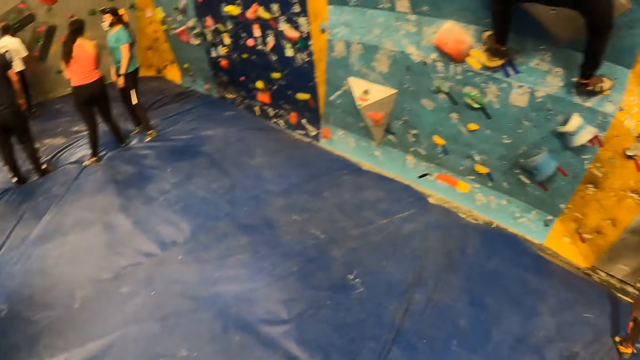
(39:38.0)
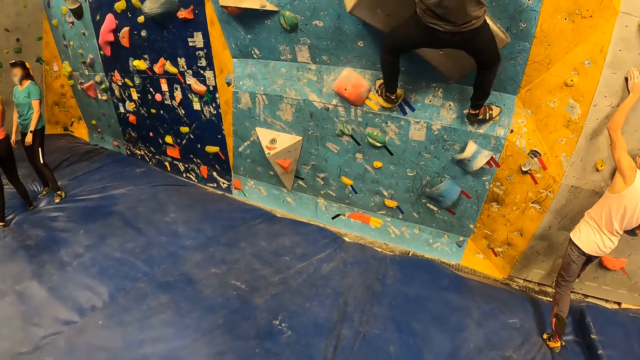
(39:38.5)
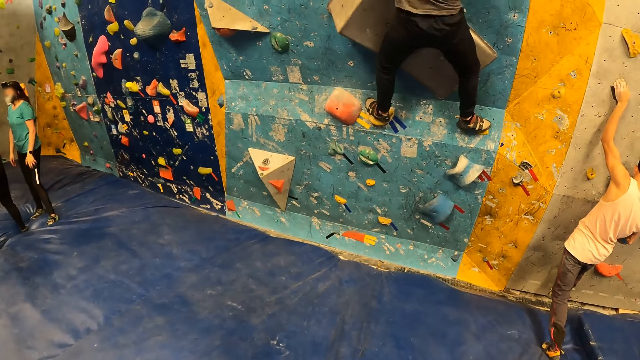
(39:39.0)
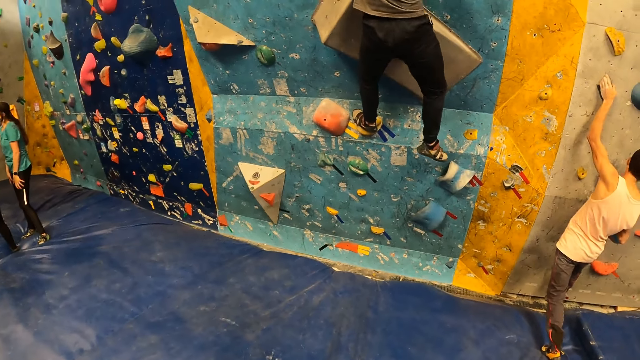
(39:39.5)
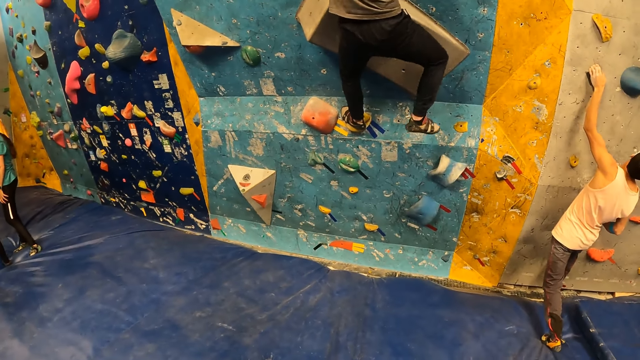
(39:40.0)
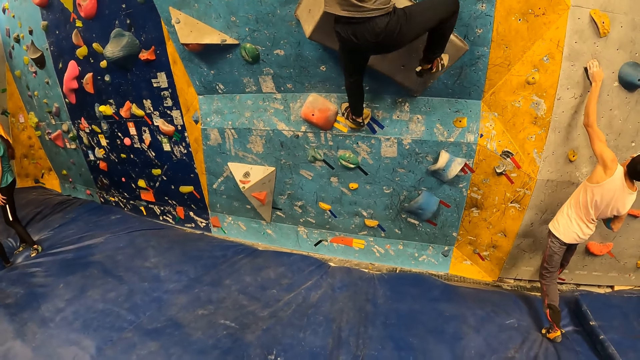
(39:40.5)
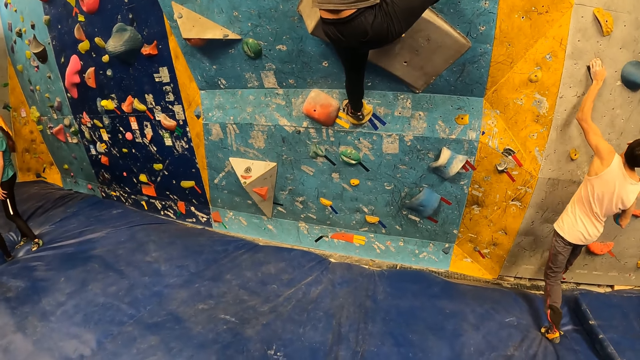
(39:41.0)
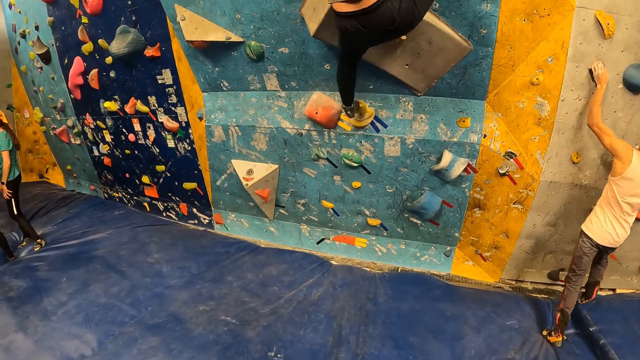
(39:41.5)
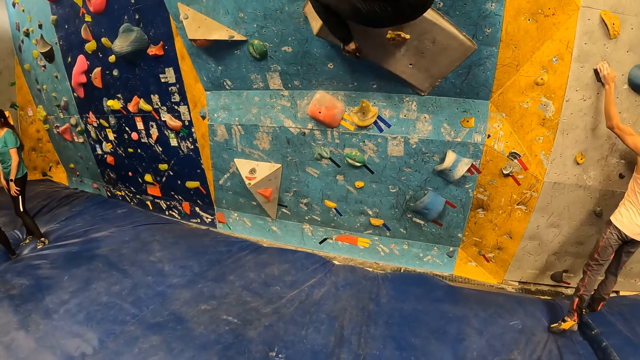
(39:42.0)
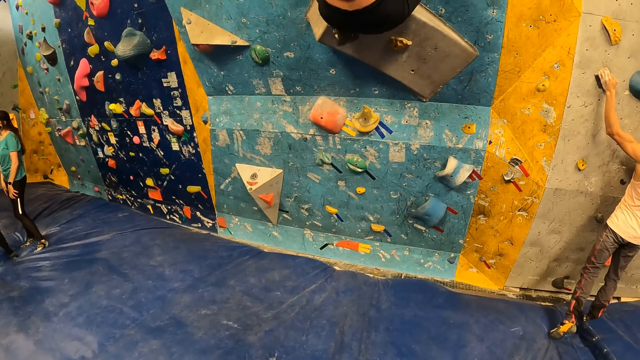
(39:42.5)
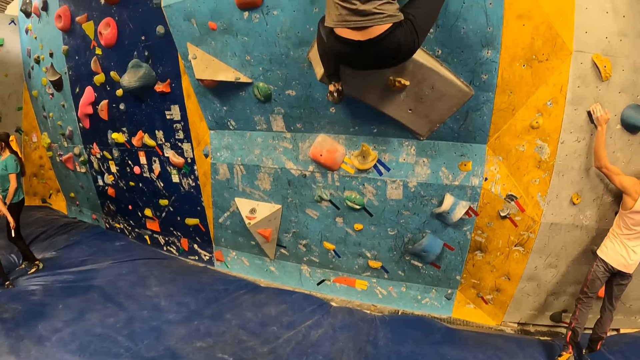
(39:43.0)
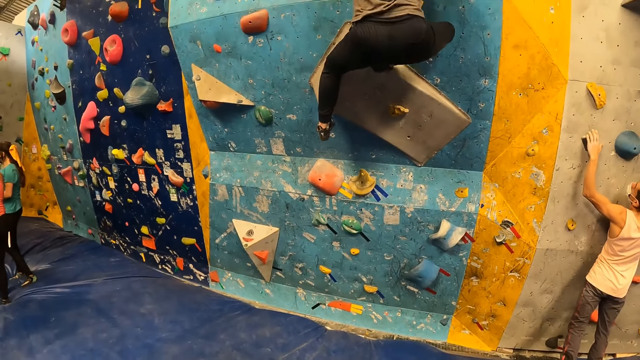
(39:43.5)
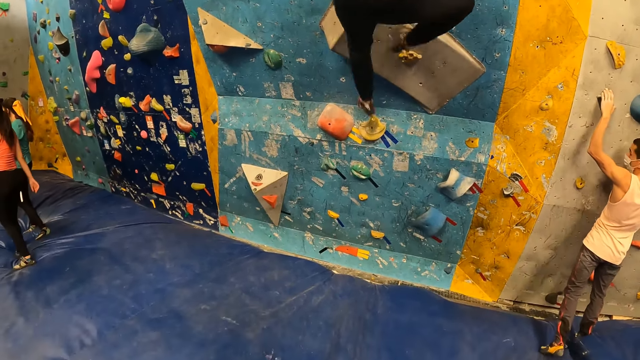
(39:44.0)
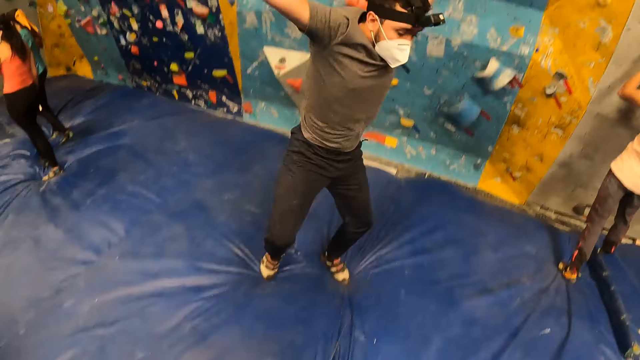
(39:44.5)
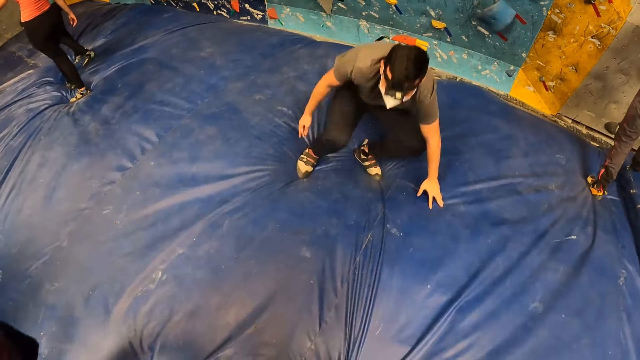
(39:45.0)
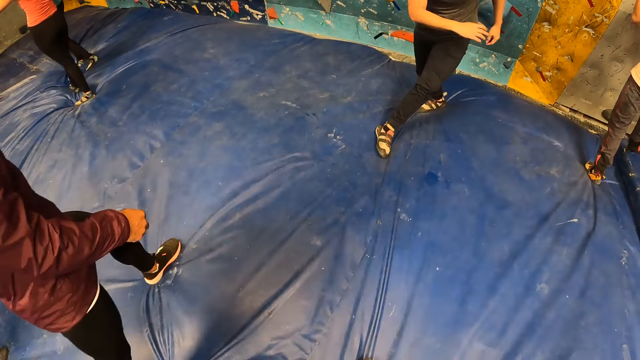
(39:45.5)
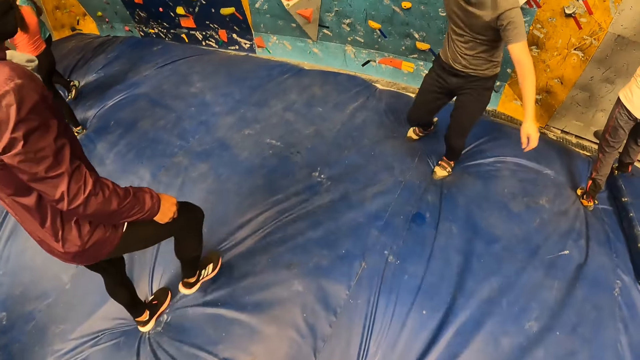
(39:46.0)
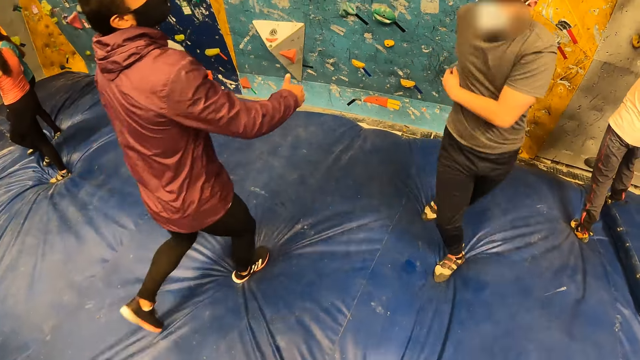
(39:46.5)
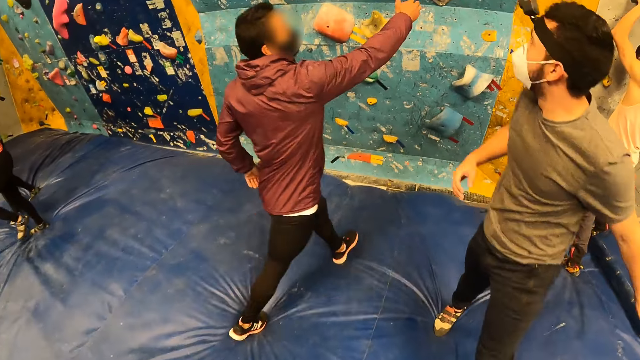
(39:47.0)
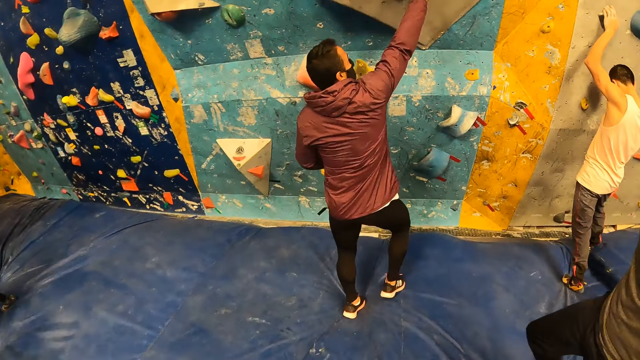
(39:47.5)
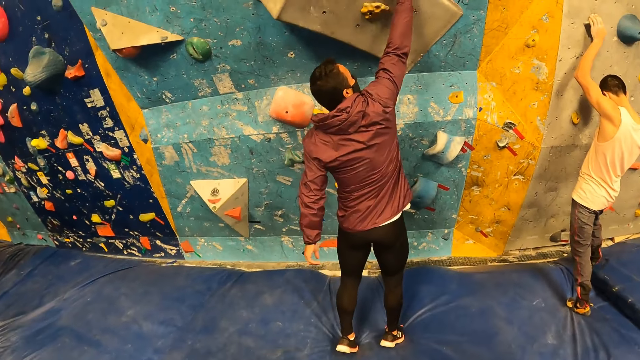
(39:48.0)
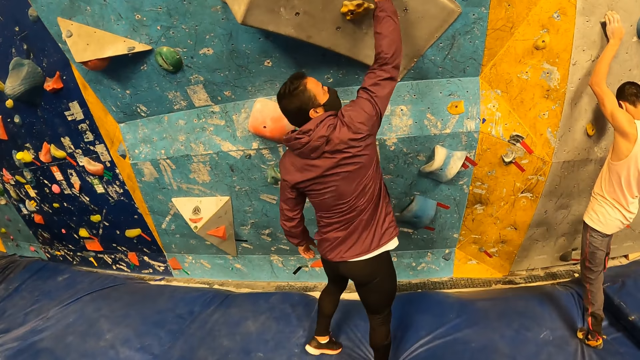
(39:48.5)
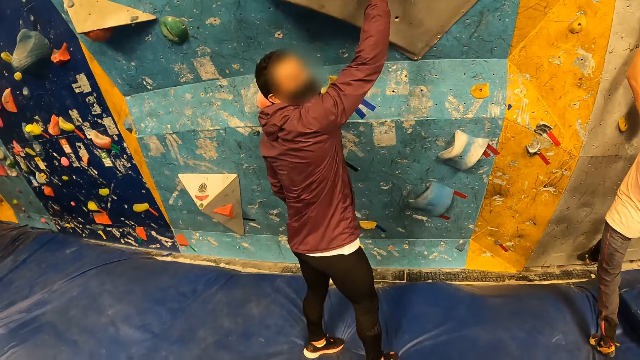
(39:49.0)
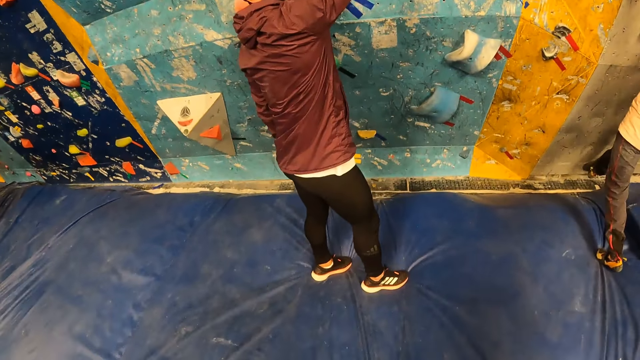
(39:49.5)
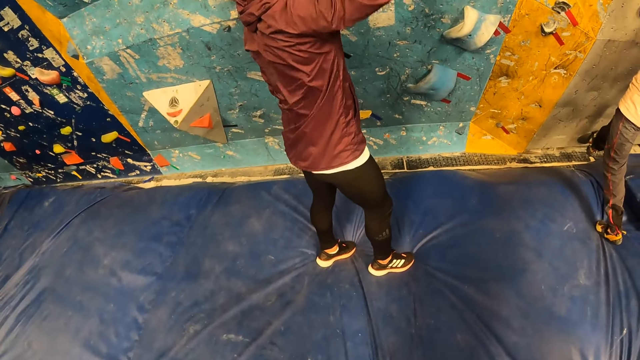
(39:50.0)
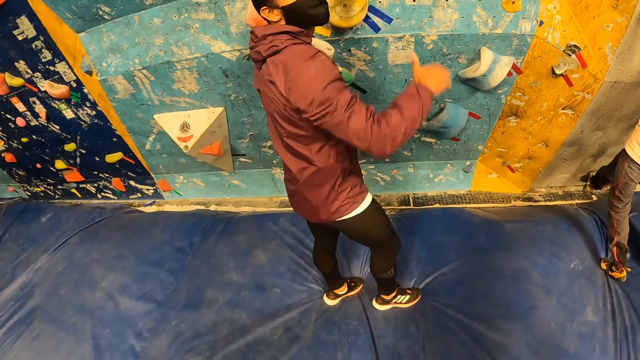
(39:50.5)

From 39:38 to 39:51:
The man interacts with the camera wearer. The camera wearer looks around.

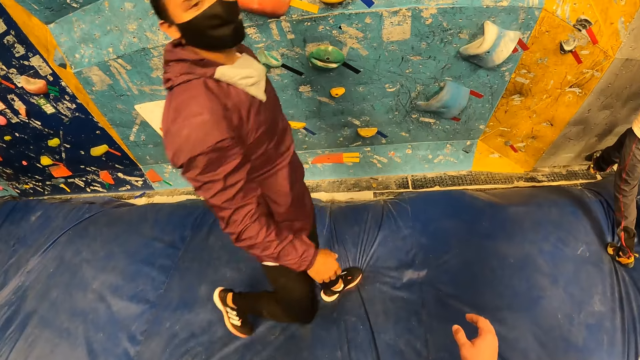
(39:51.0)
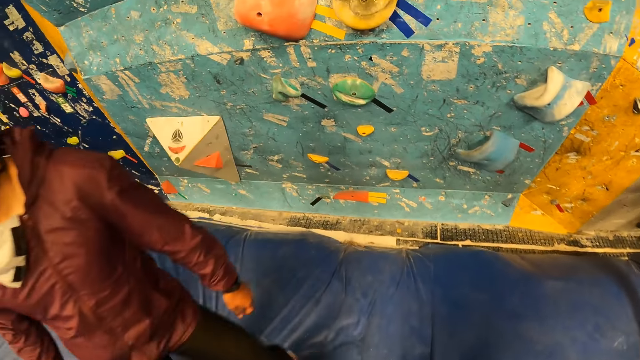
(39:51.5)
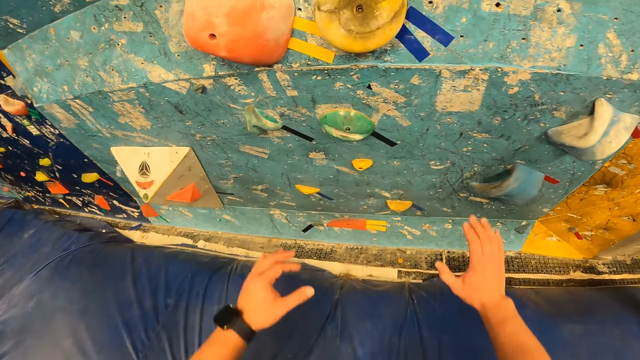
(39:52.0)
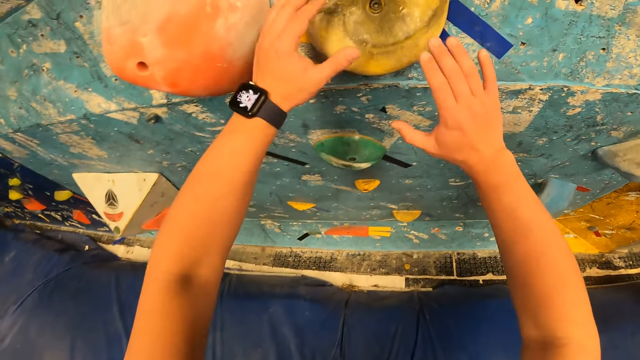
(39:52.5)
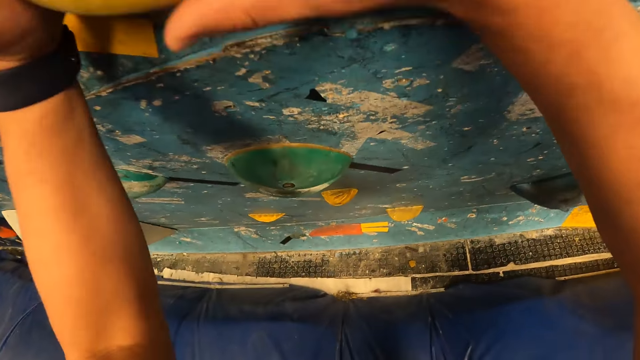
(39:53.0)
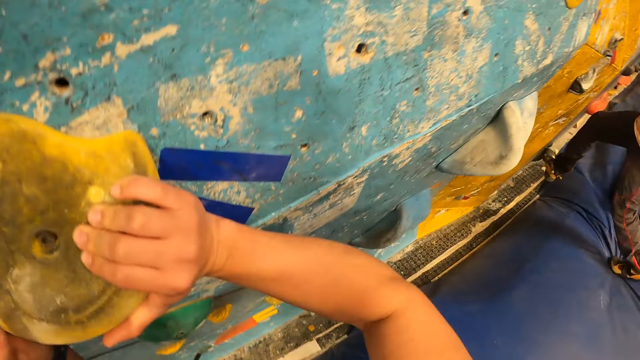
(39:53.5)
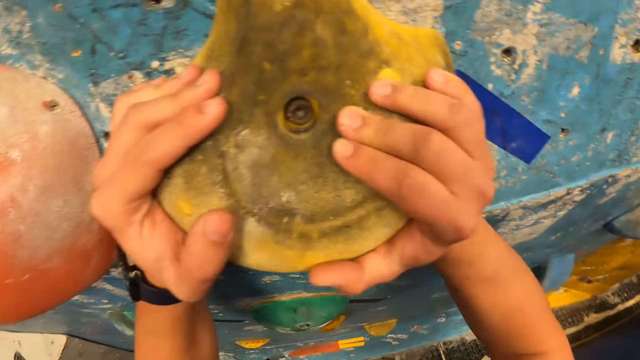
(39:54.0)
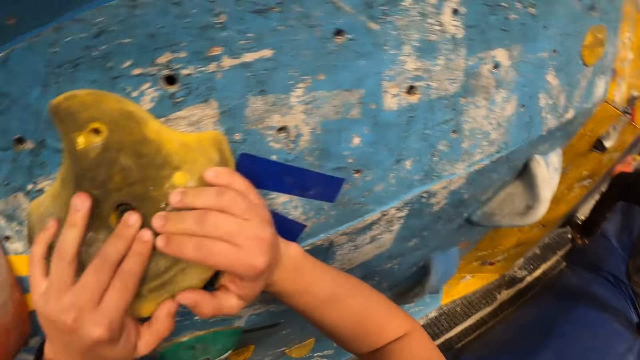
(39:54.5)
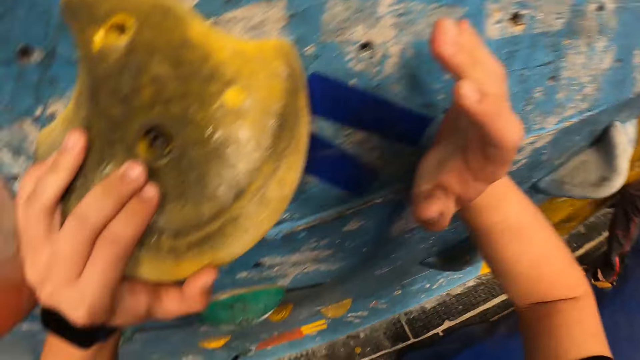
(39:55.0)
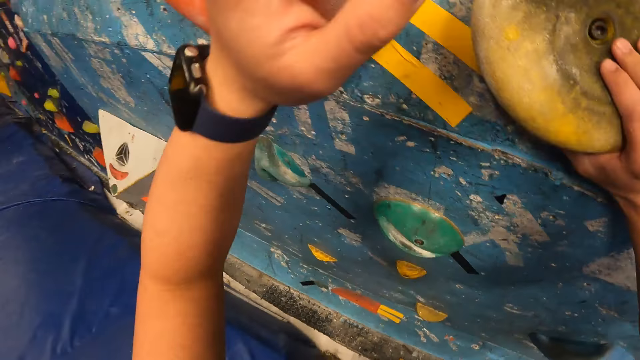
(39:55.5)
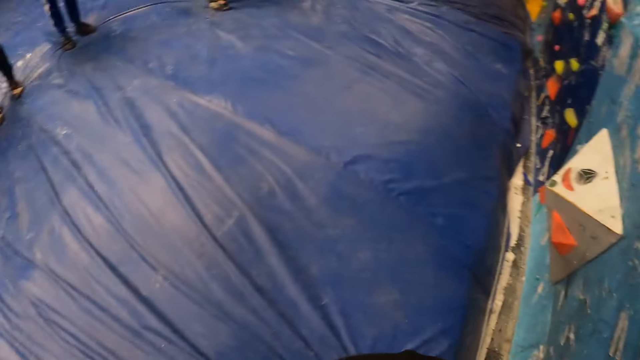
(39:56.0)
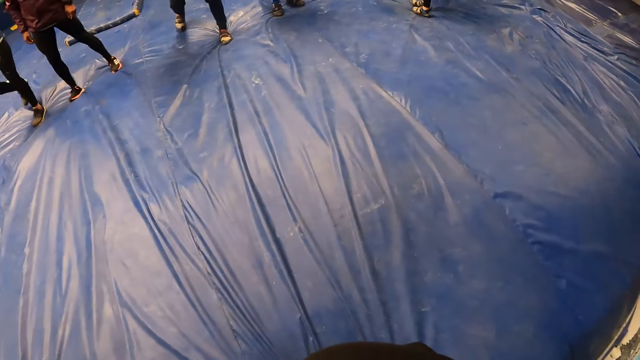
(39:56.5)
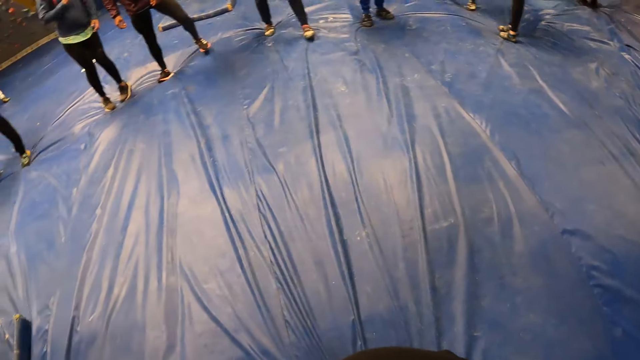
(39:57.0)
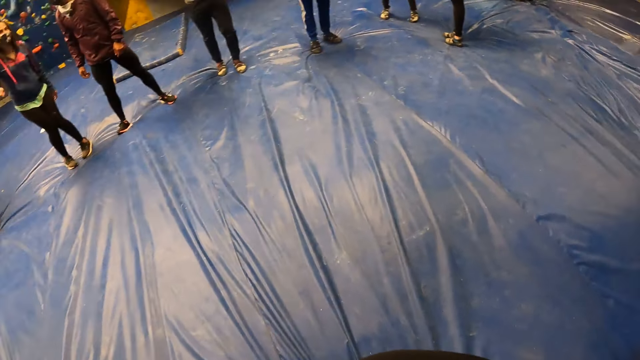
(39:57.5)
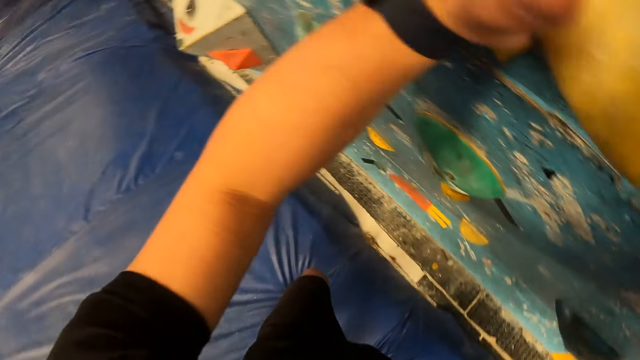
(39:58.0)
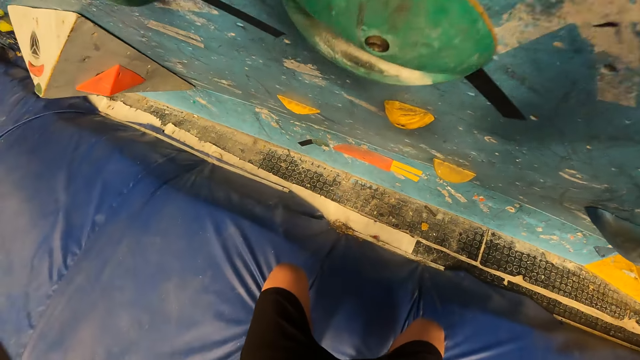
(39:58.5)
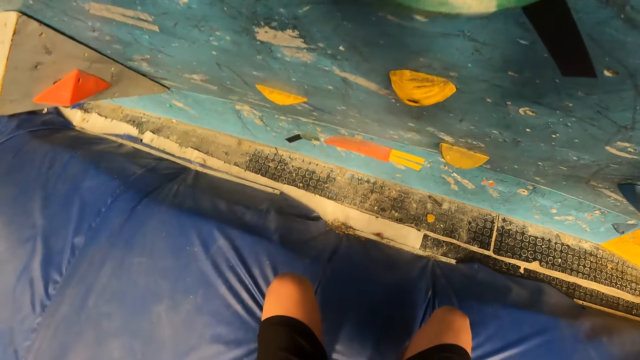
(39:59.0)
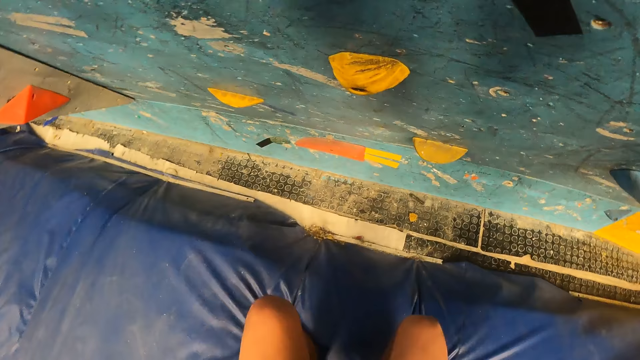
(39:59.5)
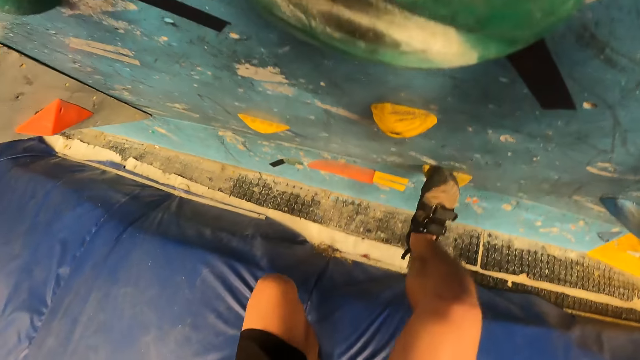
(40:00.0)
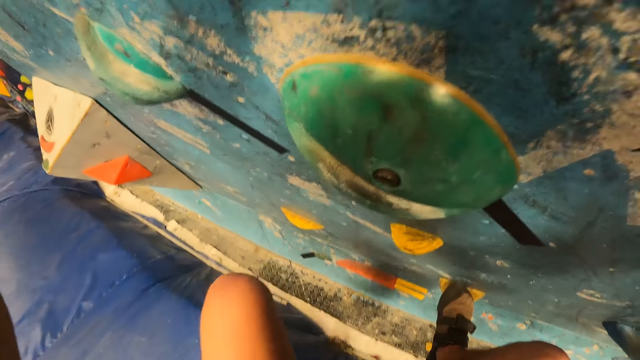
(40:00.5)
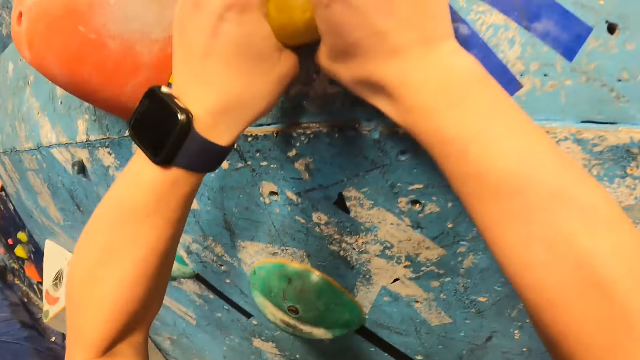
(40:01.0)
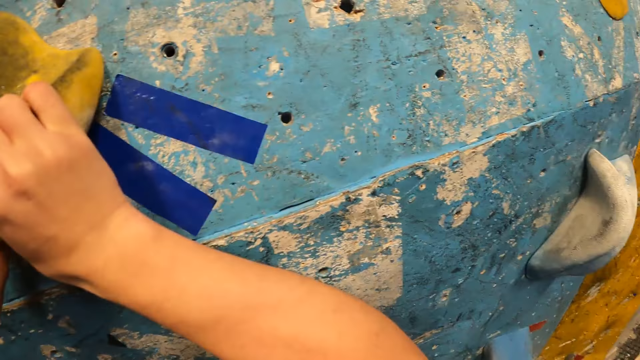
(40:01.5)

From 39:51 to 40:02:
The camera wearer walks around. They hold a hand hold on the wall with both hands. They touch the climbing holds. They look around. They climb the wall with the hand holds with both hands.
